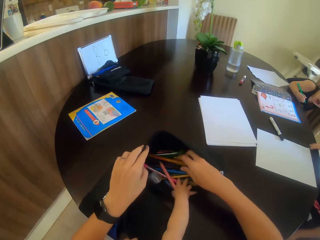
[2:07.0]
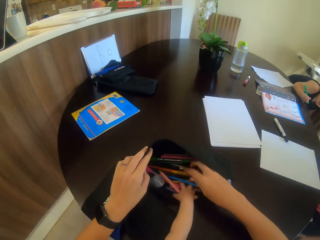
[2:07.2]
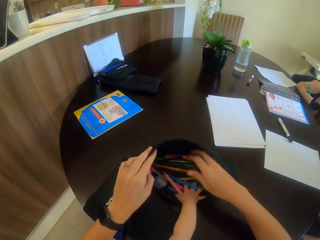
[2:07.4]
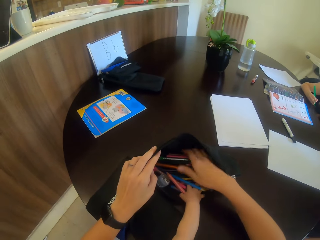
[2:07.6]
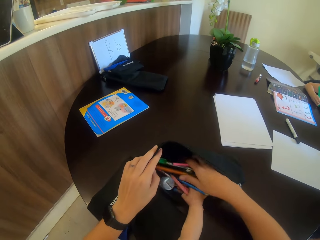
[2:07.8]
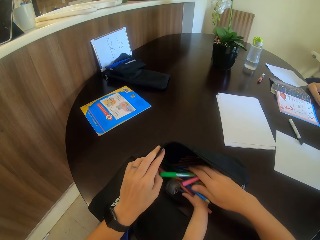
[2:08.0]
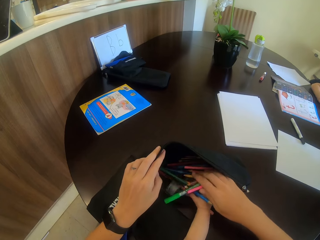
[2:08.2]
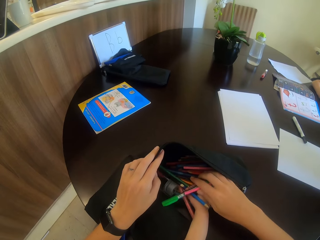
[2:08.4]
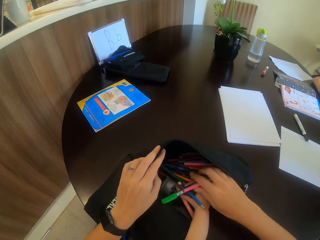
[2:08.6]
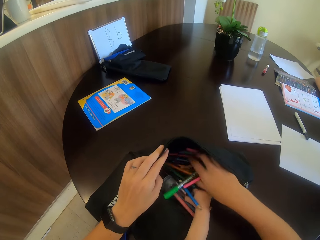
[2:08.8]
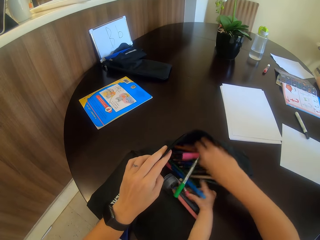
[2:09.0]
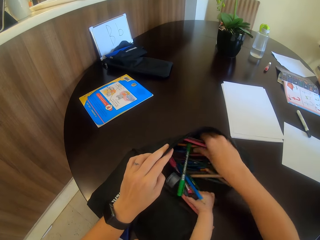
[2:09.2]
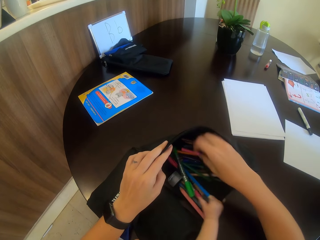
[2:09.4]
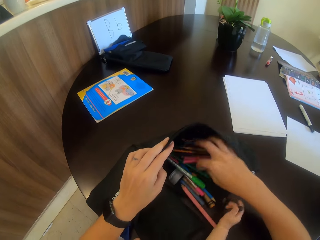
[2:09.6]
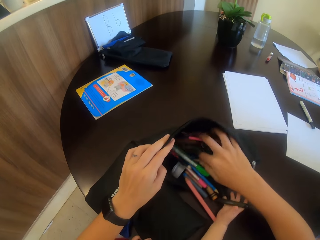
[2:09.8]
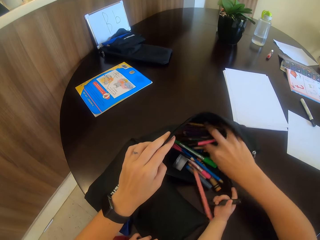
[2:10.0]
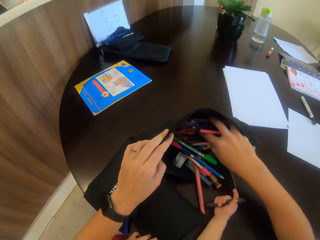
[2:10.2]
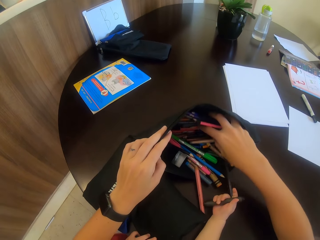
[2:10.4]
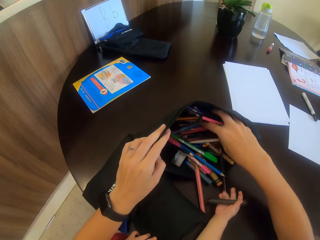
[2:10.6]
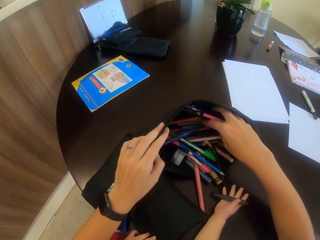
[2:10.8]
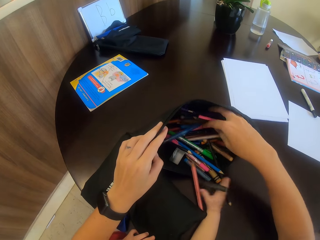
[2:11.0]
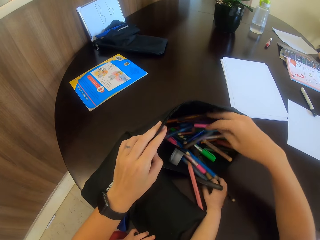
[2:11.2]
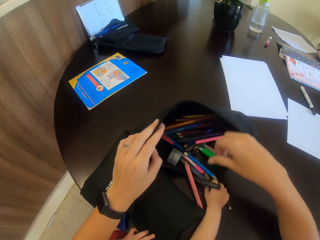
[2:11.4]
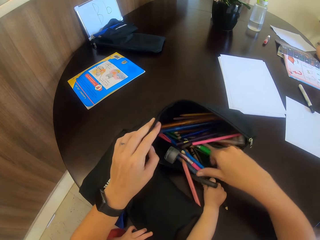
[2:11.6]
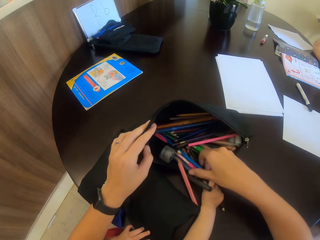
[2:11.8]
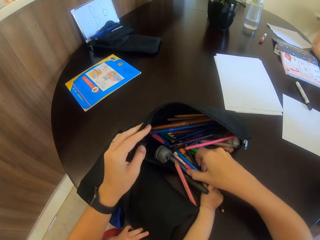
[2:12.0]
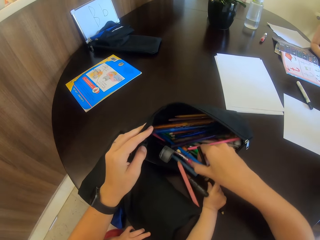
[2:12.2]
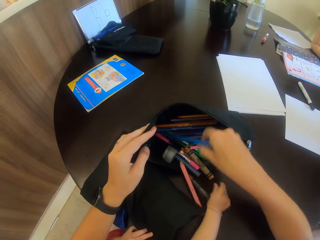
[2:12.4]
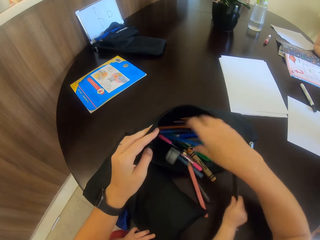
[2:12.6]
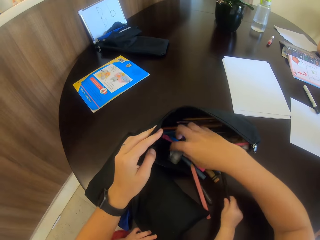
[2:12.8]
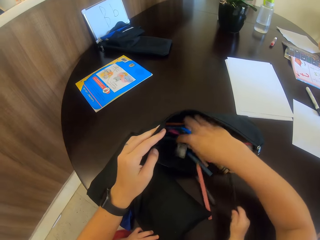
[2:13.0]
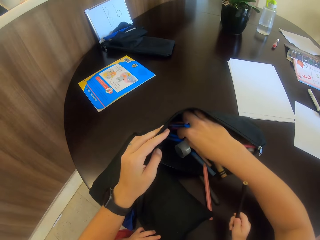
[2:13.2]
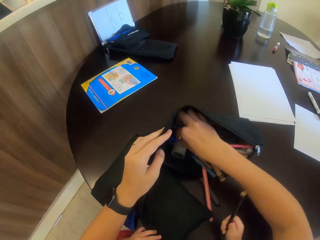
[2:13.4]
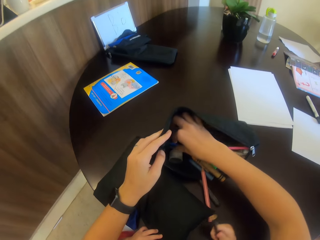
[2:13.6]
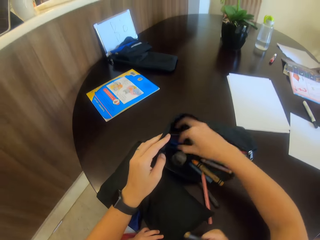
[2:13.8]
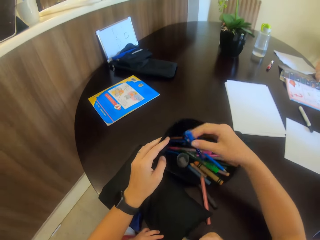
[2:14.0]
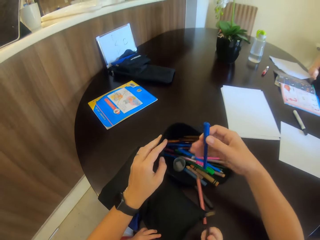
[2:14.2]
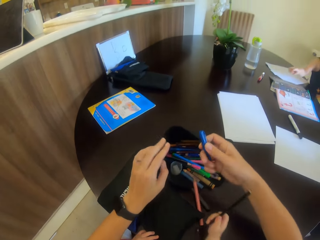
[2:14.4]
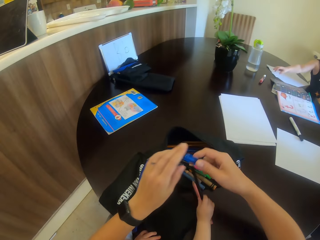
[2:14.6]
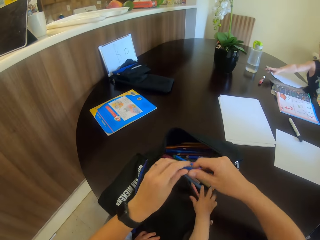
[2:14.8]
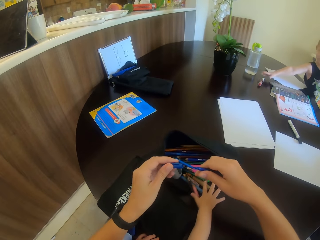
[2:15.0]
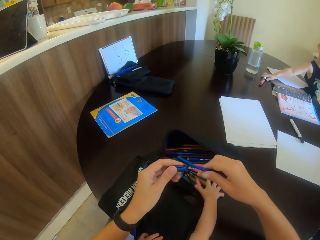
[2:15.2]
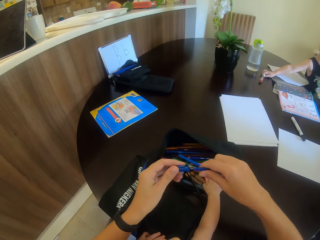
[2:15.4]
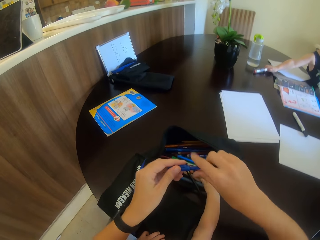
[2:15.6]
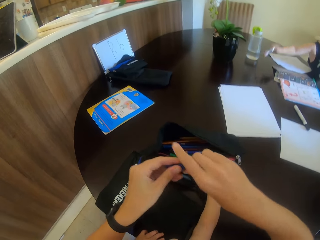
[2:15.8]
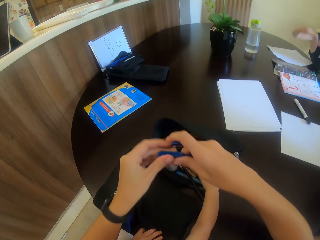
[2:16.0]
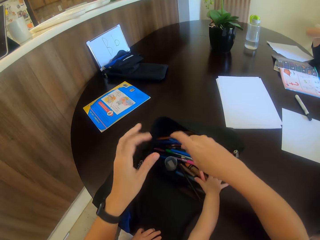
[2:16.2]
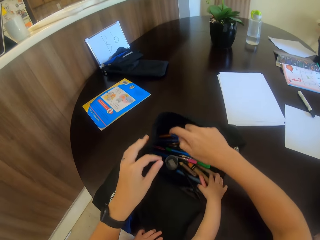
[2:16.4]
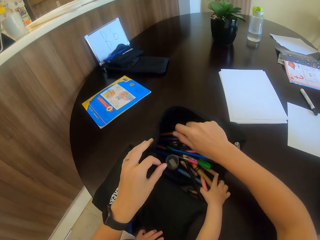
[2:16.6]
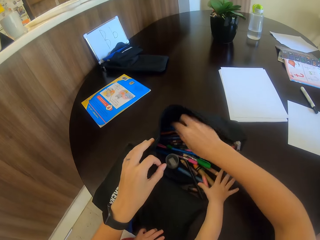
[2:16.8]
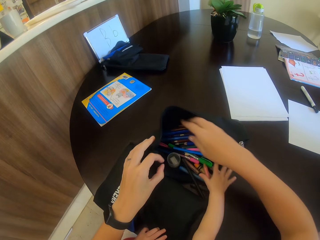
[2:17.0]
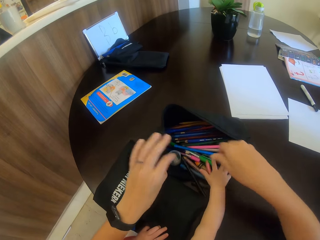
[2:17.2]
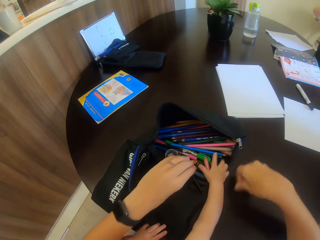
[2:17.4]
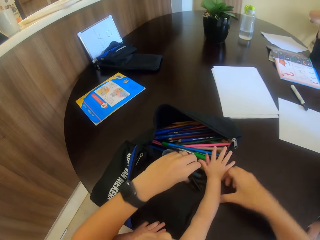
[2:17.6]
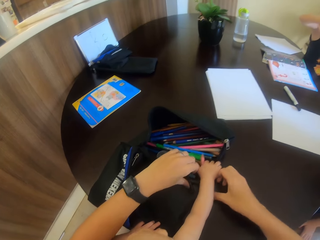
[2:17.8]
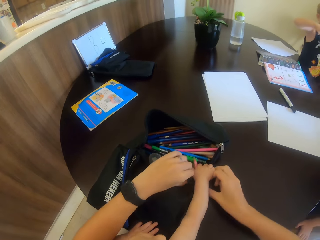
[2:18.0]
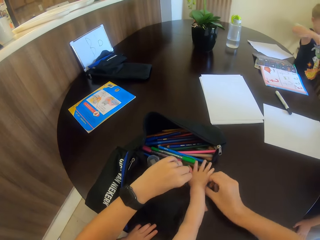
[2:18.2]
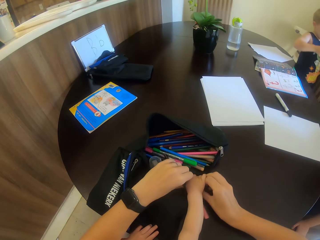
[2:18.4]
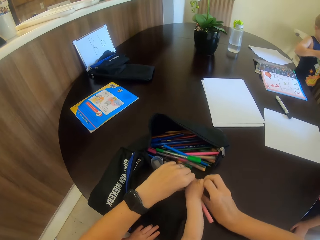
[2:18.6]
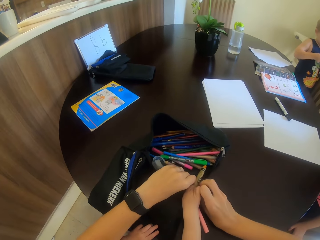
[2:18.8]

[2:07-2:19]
The camera wearer holds the pen. They hold the pen again. They open the pen and close the pen. A child holds the pens. The camera wearer puts the pen in the bag.

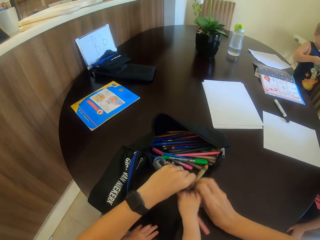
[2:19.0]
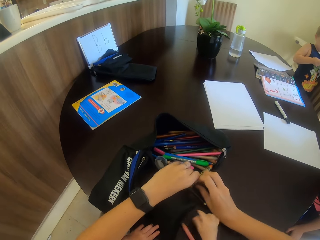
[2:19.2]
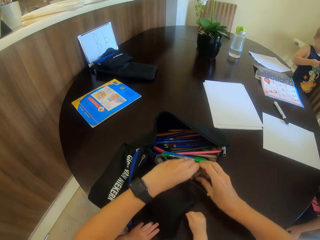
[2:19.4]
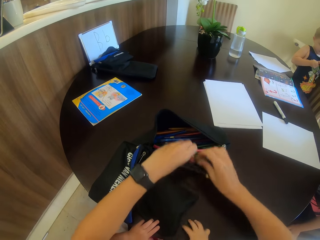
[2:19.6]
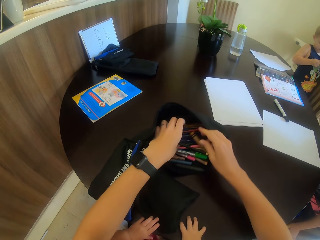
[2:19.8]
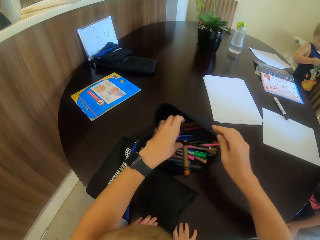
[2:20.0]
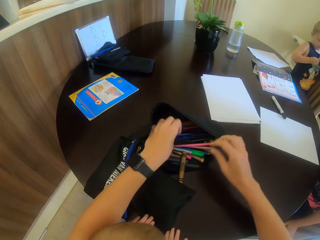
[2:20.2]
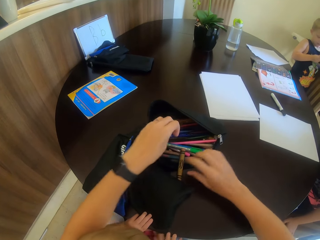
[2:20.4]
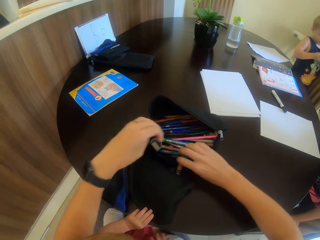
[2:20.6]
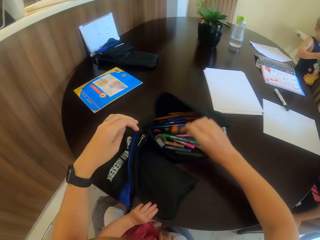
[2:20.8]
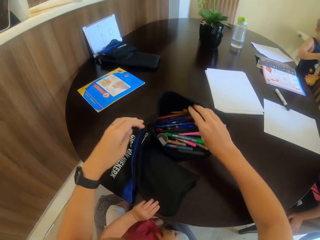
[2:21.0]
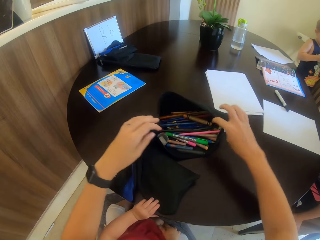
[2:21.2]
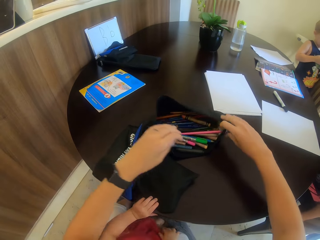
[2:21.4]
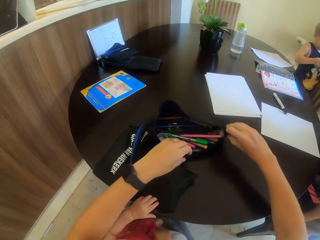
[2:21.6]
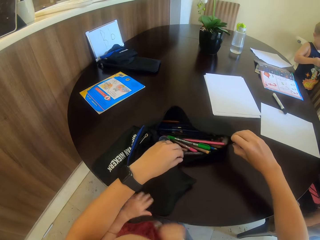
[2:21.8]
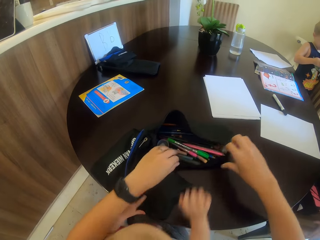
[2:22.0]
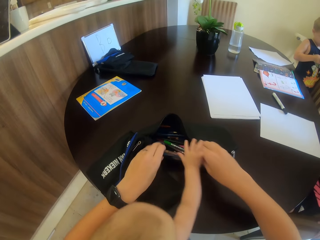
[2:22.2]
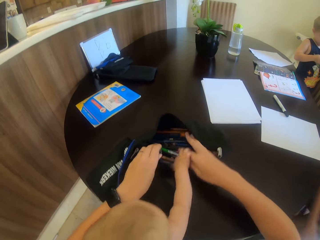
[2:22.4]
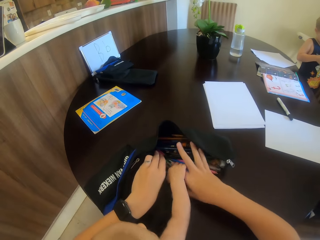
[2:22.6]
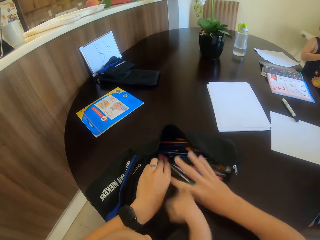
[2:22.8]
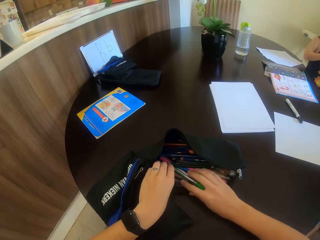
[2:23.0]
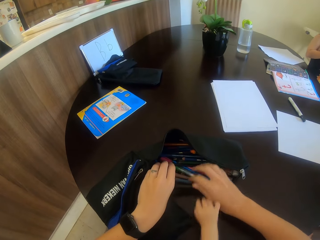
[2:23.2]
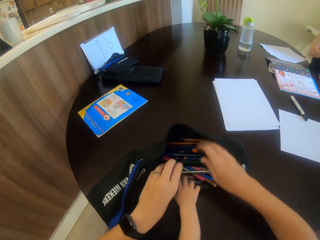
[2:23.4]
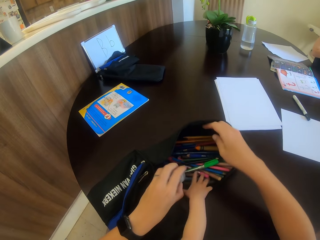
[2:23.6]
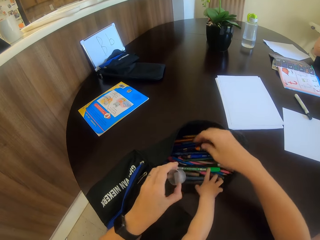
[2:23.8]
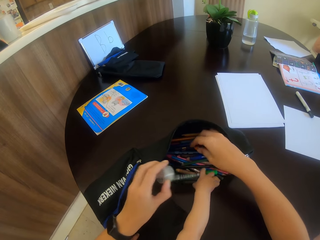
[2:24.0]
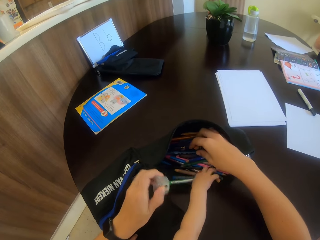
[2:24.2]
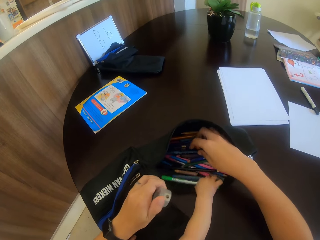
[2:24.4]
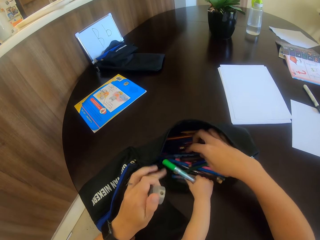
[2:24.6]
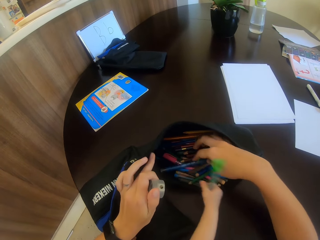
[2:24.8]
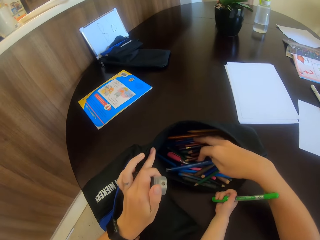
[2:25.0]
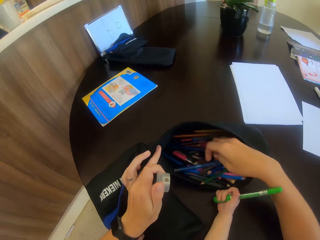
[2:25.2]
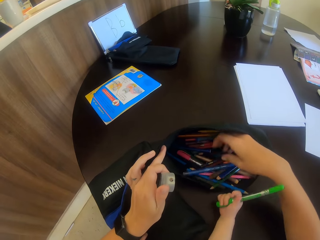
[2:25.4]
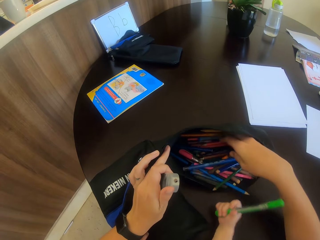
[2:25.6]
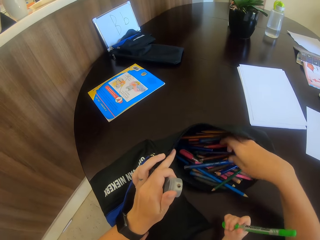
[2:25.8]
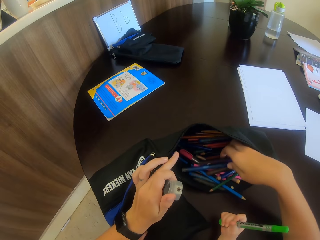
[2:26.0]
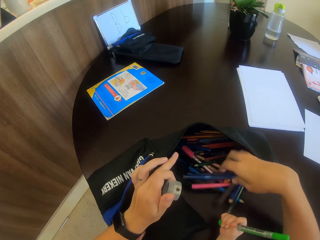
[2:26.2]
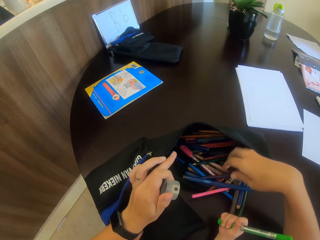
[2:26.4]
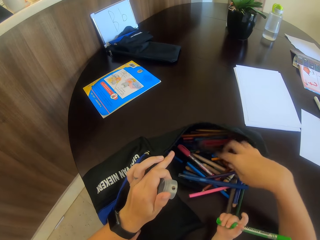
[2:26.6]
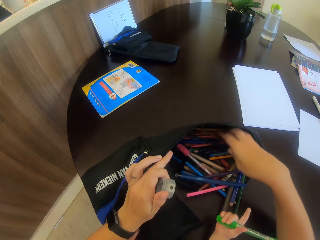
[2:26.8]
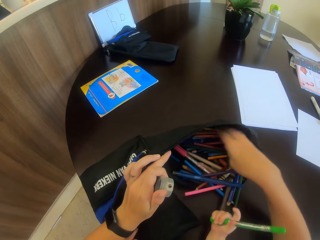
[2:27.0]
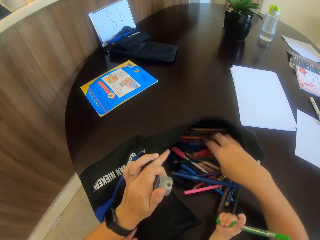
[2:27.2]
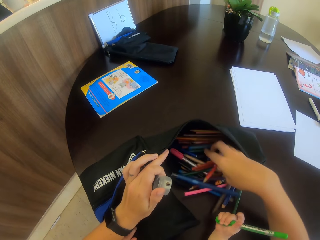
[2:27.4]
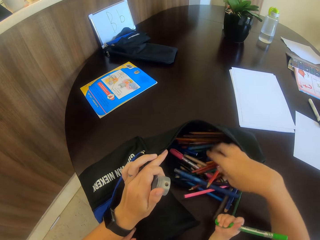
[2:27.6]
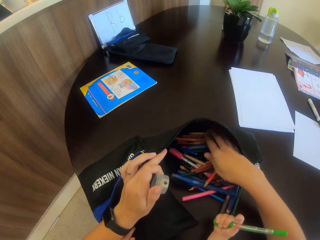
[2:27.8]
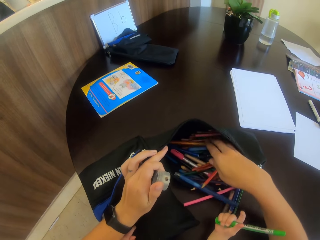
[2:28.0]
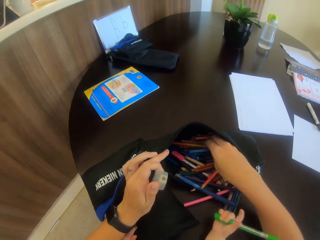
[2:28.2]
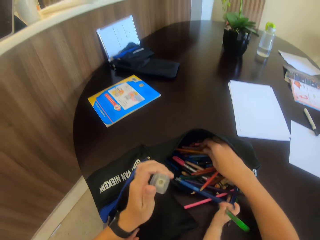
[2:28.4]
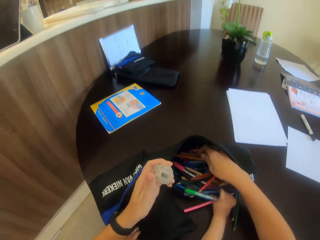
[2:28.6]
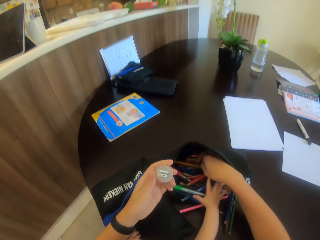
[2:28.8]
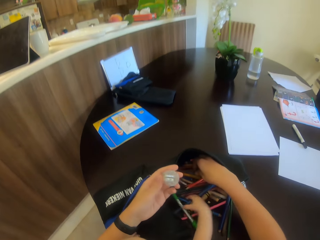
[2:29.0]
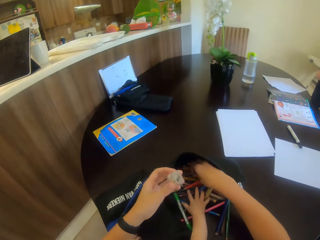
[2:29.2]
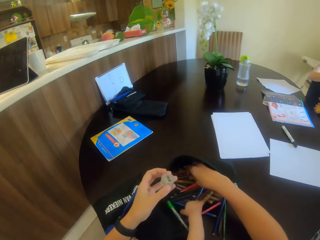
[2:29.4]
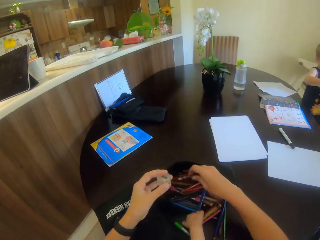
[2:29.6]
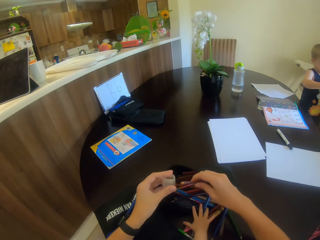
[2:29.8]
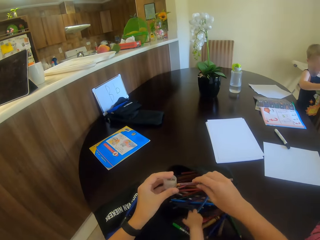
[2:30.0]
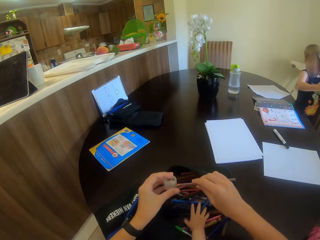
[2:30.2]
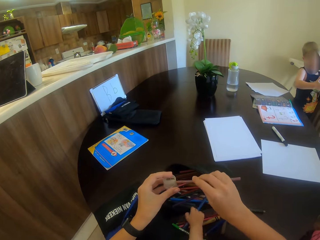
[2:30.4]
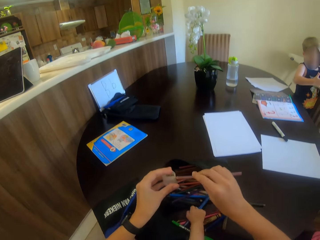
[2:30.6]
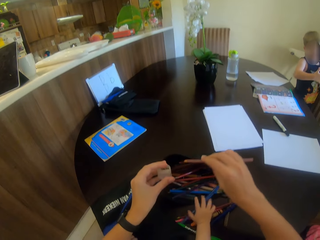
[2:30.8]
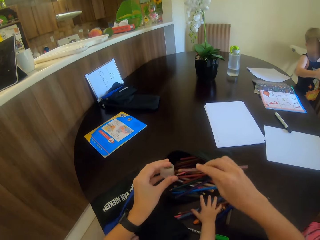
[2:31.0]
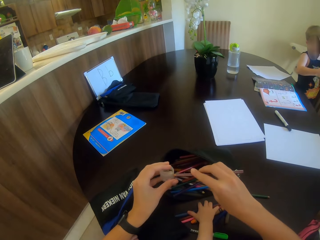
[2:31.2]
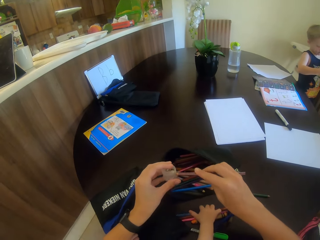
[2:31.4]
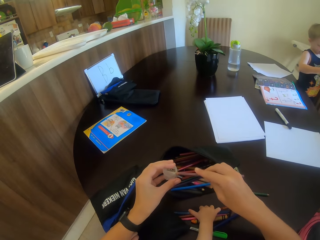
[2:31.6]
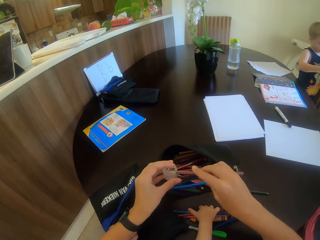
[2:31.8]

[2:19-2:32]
The camera wearer puts the pen in the bag. A child holds the pen. The camera wearer picks up pencils. They hold the sharpener. They pick up the pencil.
